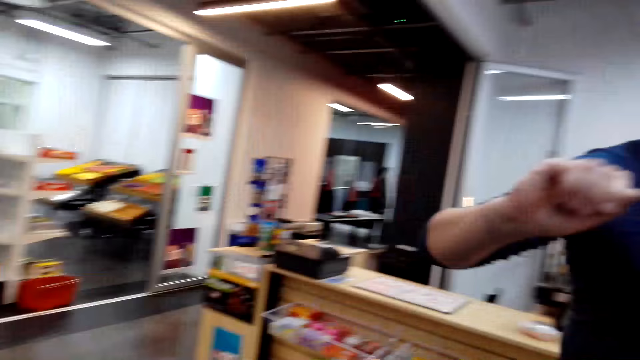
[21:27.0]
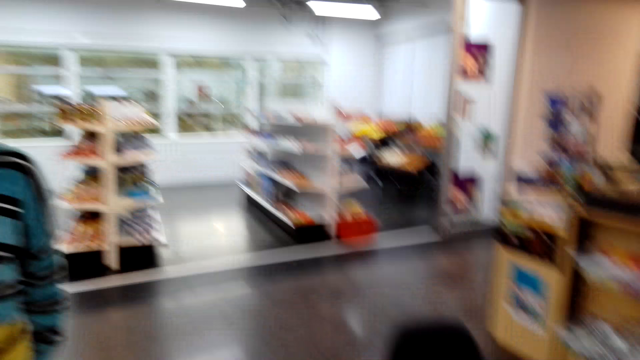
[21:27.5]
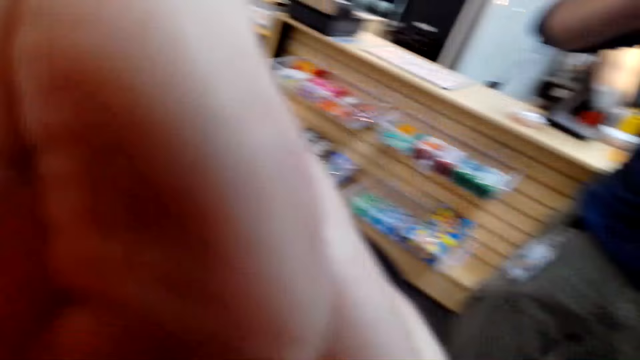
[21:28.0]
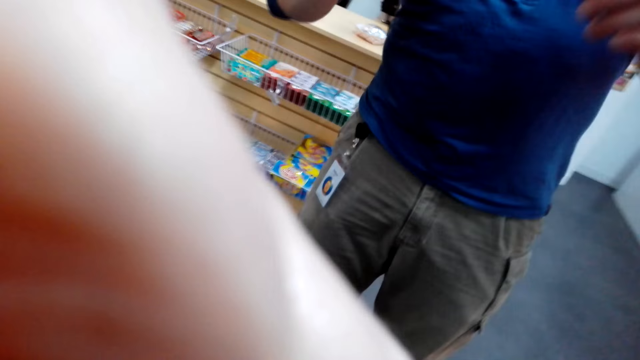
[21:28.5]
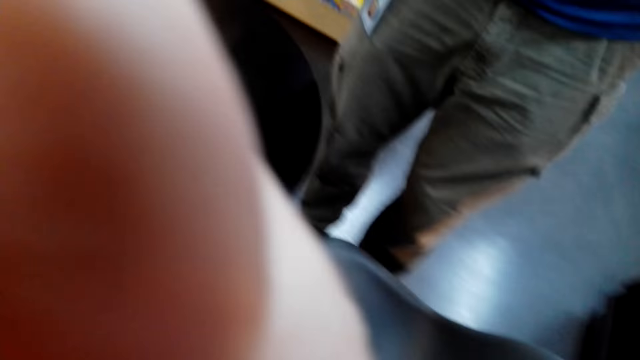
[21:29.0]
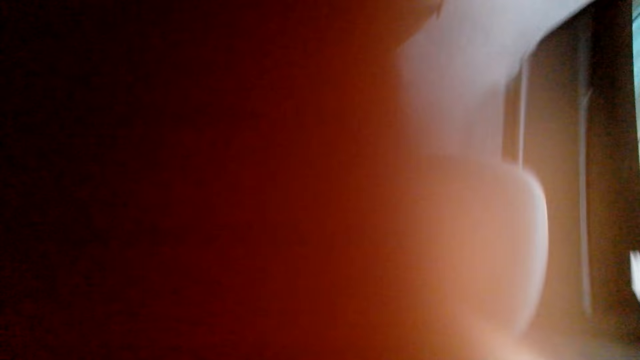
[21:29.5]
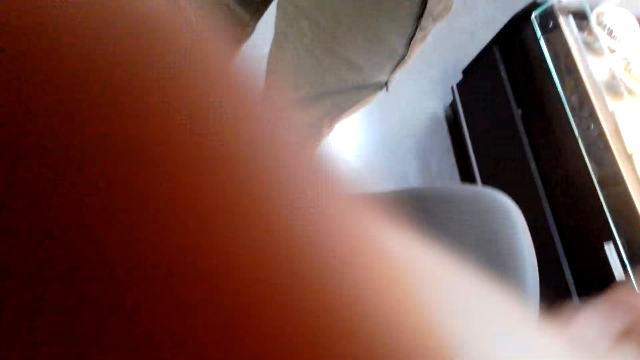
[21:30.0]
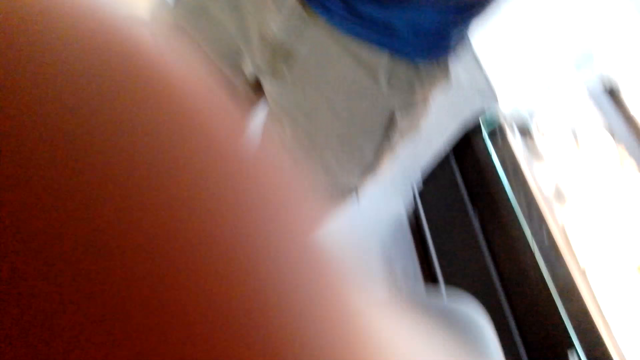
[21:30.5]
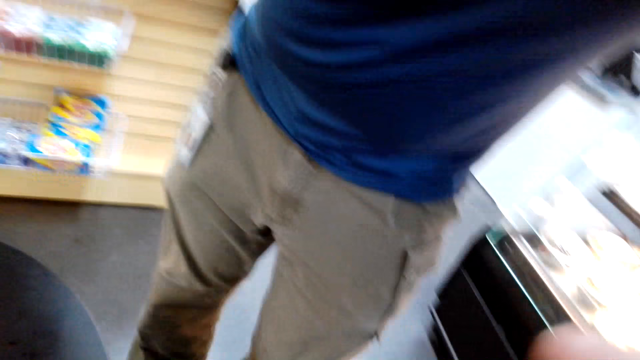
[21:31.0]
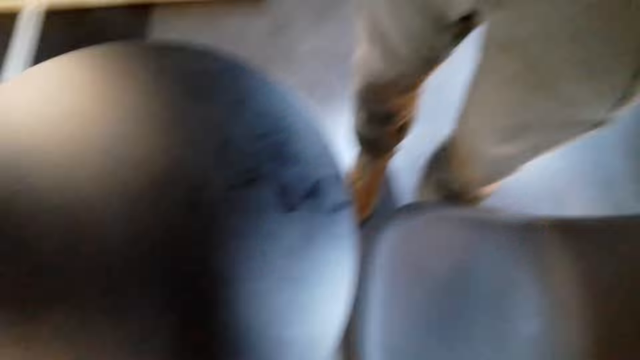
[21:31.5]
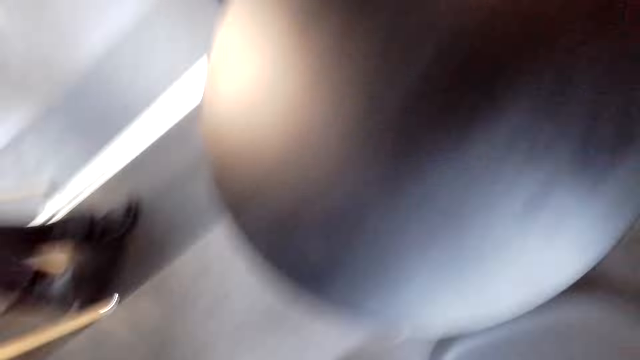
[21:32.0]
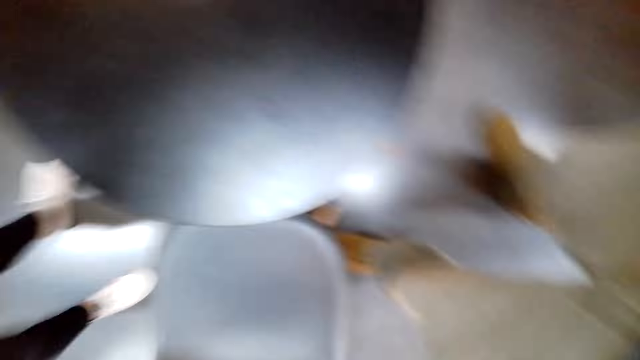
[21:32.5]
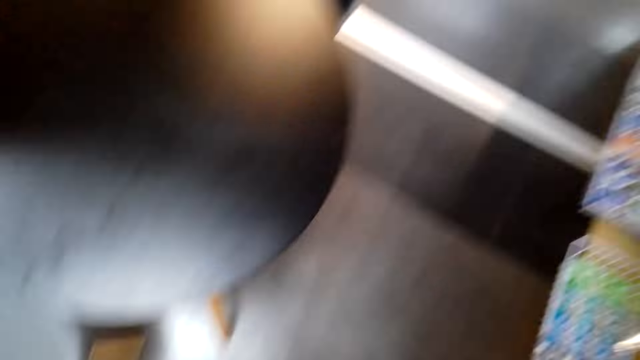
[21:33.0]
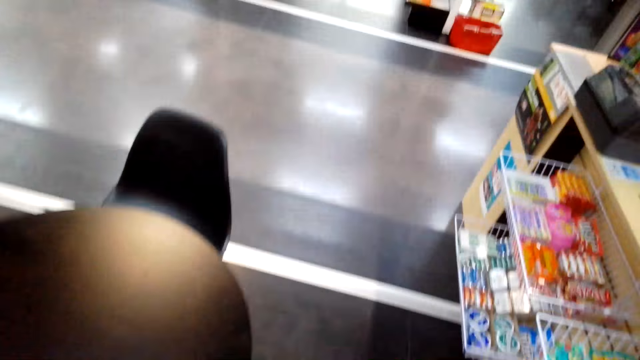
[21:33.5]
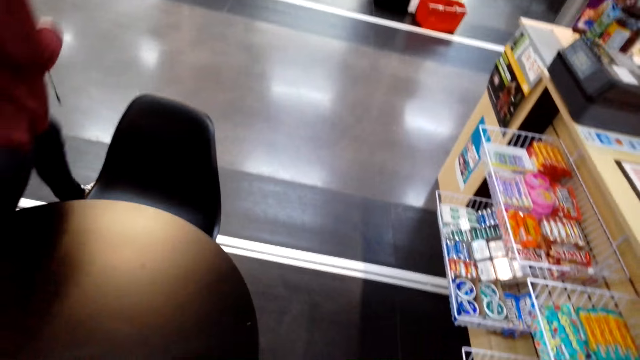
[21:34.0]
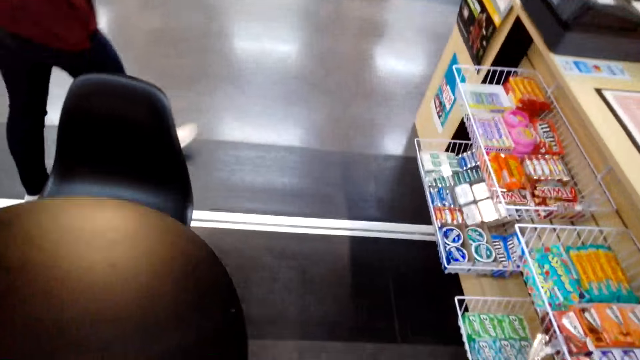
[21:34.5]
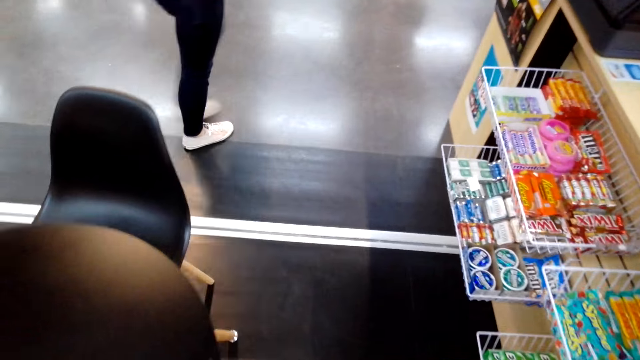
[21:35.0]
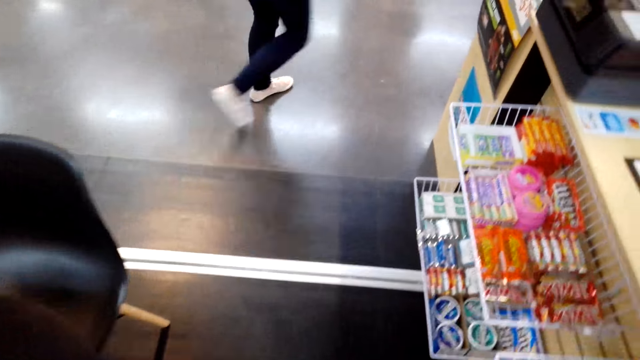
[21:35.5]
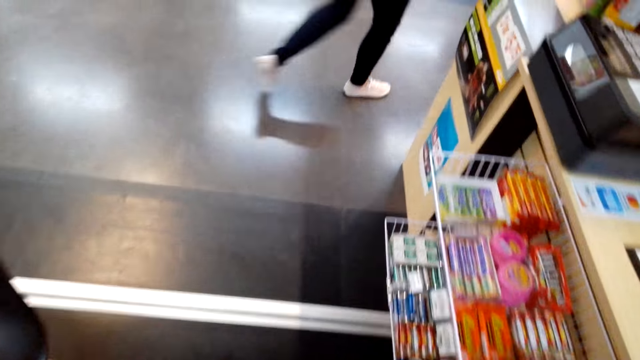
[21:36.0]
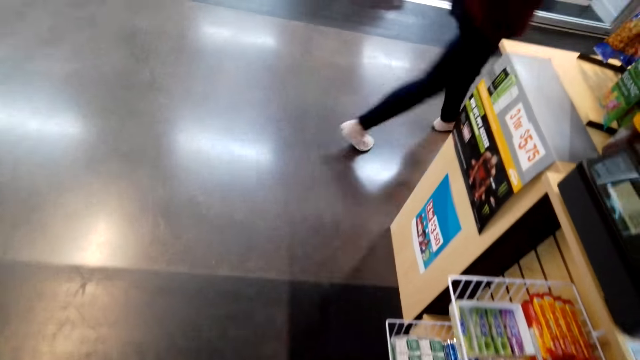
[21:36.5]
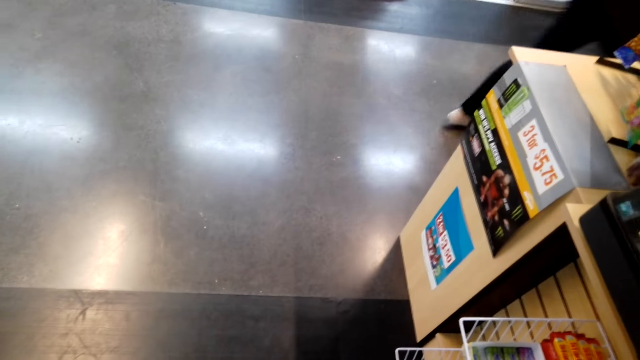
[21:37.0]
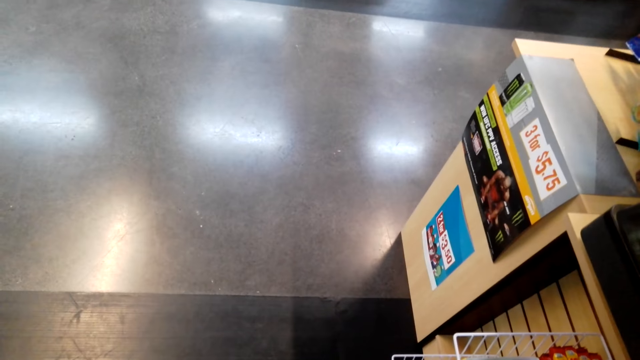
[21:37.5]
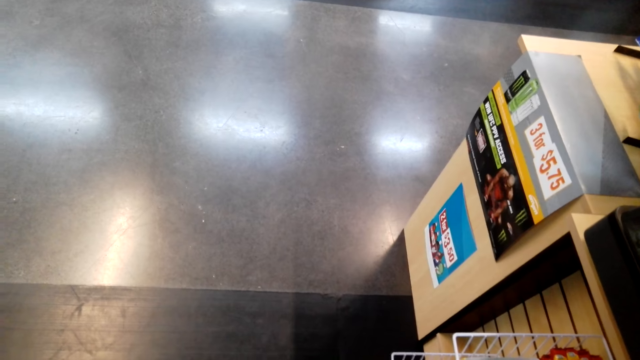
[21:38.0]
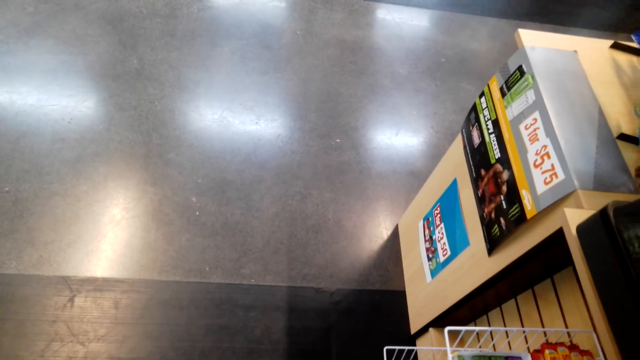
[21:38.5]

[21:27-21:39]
The camera wearer lifts her hand. A man holds the camera. The camera wearer looks at the sachet.
